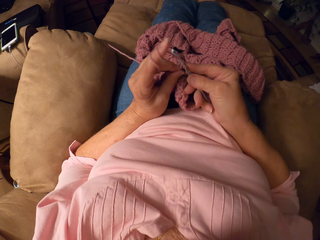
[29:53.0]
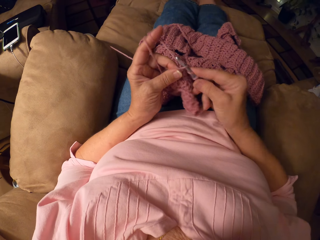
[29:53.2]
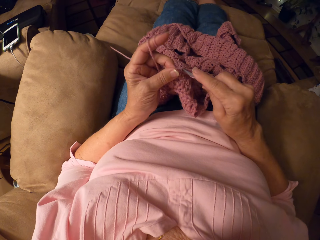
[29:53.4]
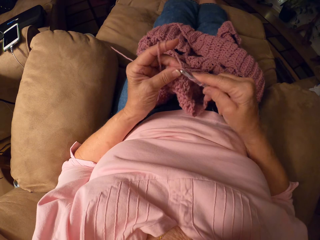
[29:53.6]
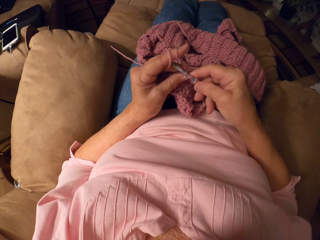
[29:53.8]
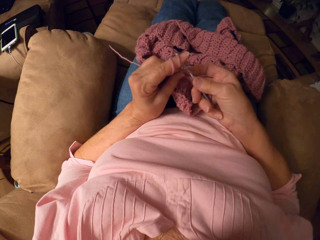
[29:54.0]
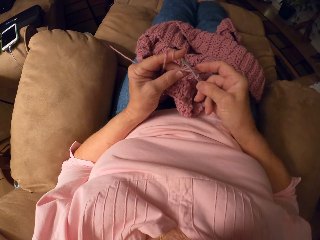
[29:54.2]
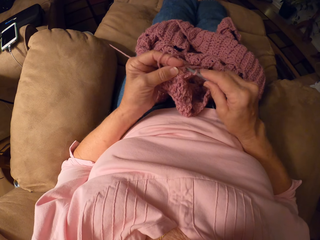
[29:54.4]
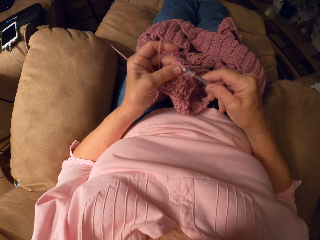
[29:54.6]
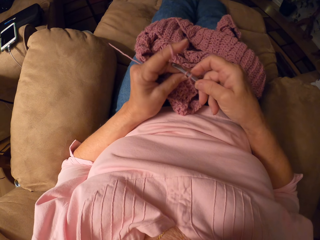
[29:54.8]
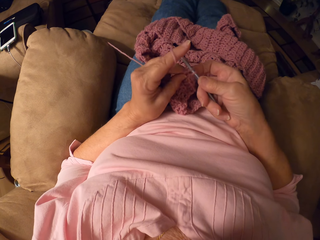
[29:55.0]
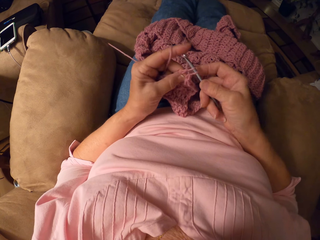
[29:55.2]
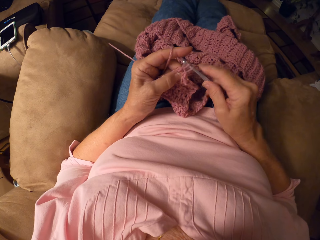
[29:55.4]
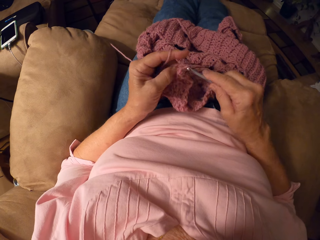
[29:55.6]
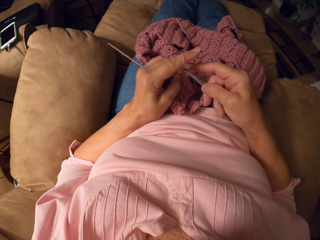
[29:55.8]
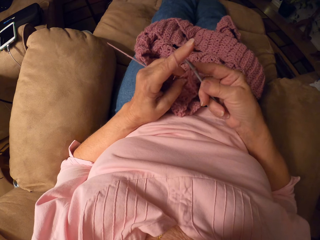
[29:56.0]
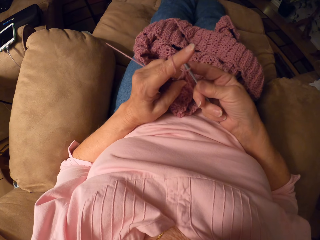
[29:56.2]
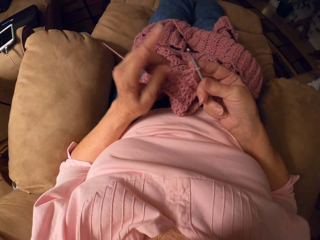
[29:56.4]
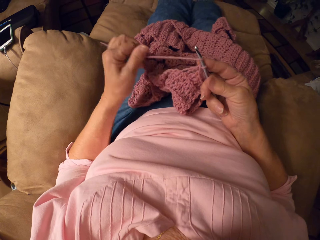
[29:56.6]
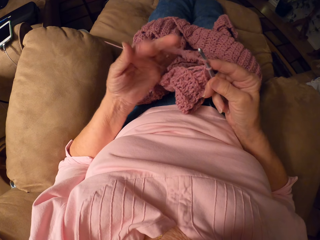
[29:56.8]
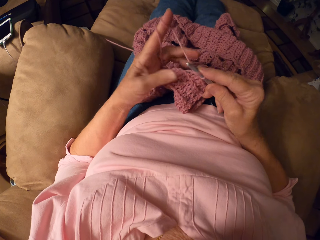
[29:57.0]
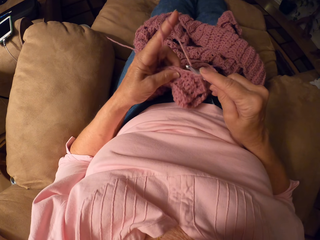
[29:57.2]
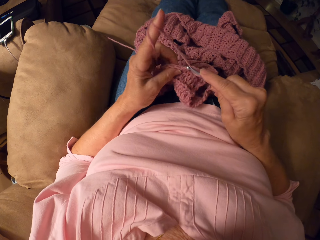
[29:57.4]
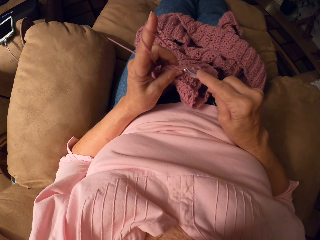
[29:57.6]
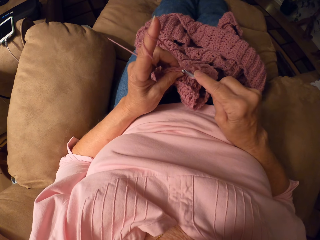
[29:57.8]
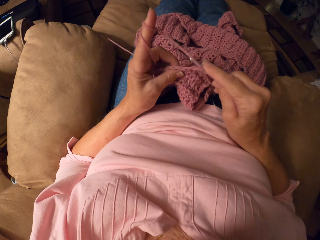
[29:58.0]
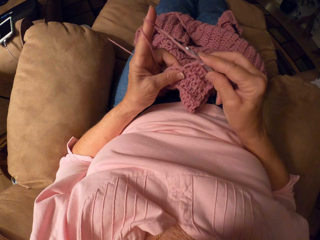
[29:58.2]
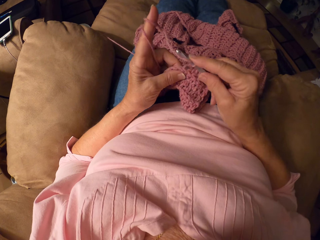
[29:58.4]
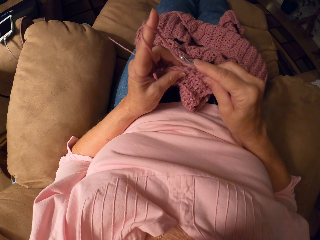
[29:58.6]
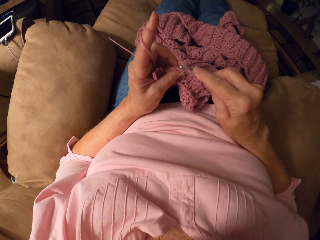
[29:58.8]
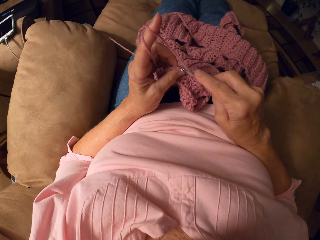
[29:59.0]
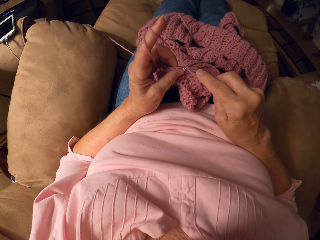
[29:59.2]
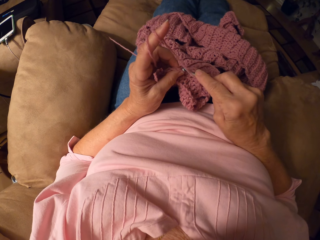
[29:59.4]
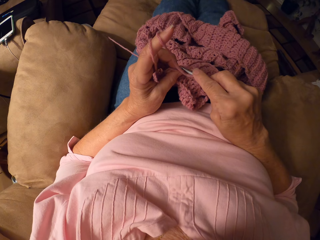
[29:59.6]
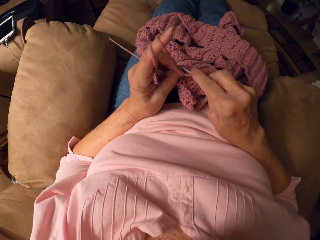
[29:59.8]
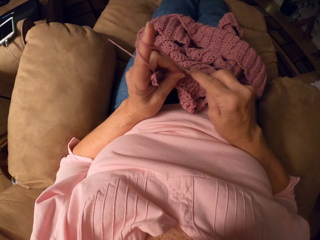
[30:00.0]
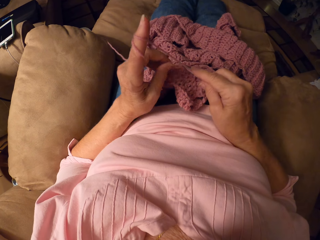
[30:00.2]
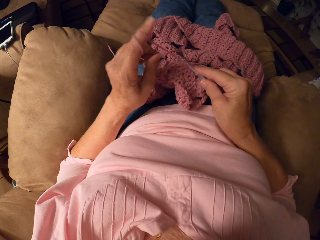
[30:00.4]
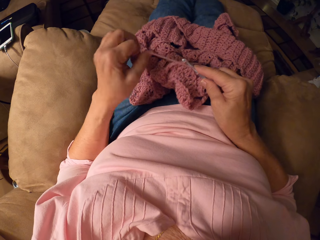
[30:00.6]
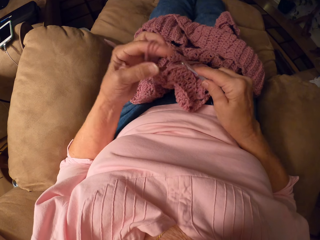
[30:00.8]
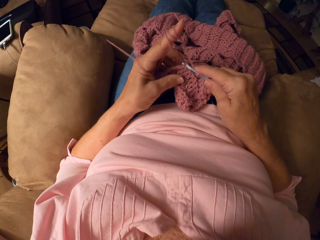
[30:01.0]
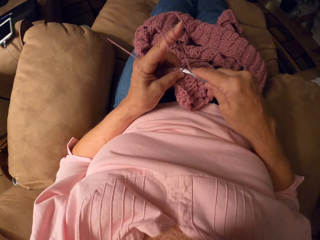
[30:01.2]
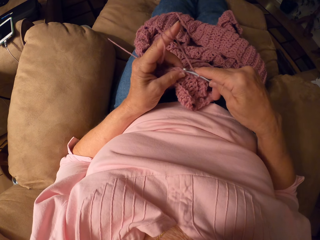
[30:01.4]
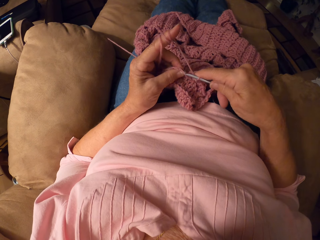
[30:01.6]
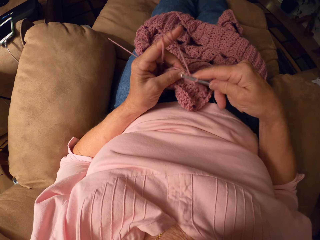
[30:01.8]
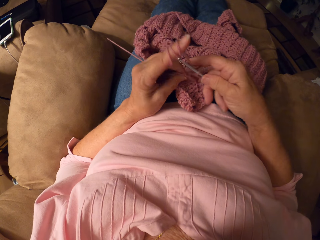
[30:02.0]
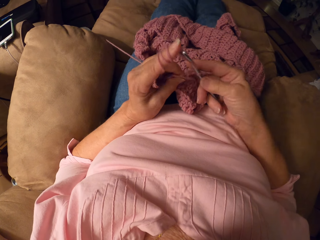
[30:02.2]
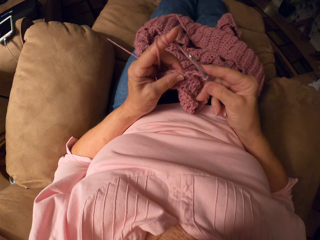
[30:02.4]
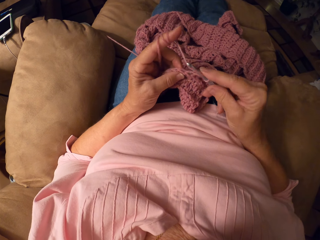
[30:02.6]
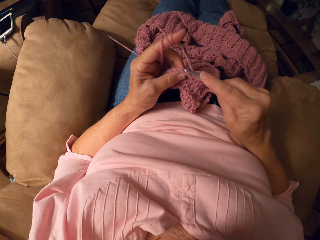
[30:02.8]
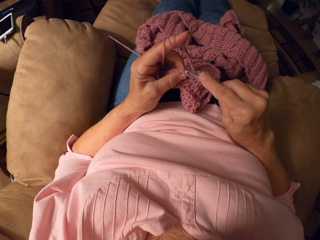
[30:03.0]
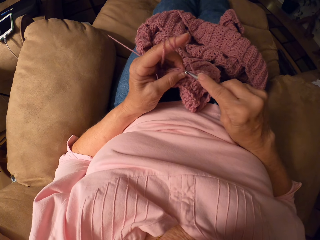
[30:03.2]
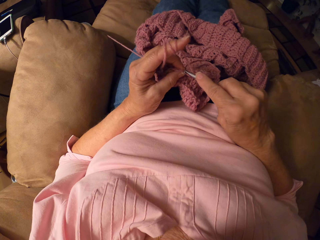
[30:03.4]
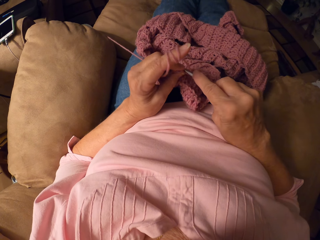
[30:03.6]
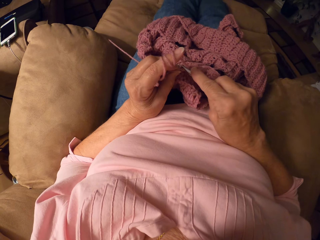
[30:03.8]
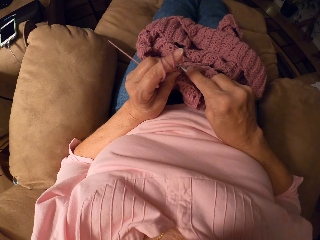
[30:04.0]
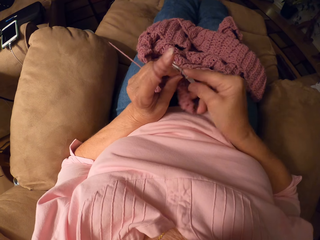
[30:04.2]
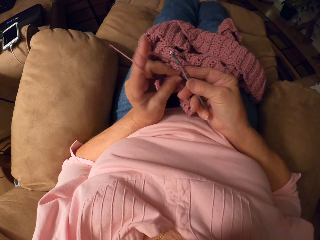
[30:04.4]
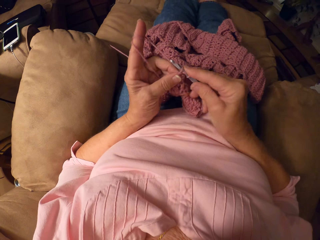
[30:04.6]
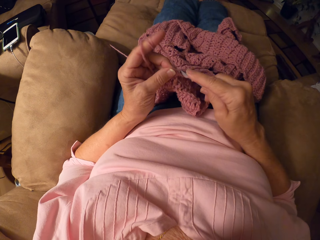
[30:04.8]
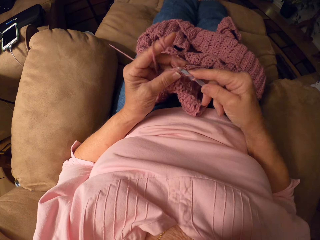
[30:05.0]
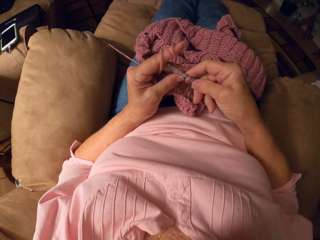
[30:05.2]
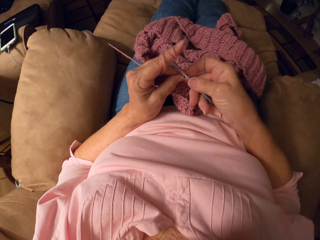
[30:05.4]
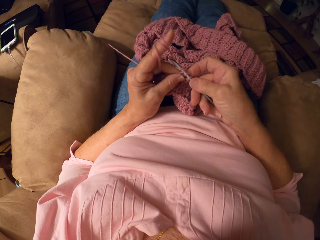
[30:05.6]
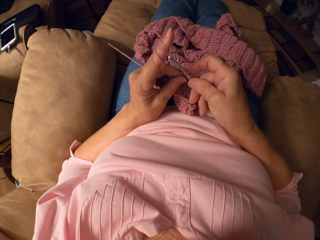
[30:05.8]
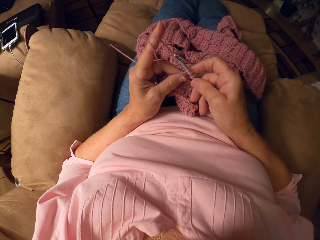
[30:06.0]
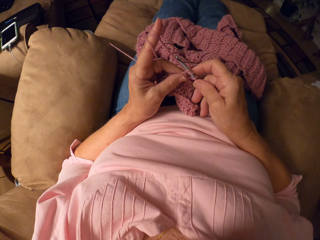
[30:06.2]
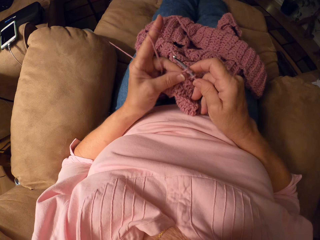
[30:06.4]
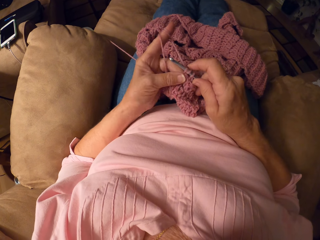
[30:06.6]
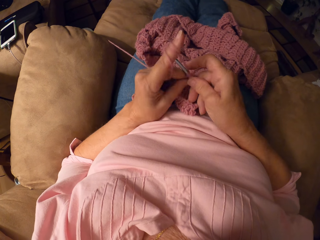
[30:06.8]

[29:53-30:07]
The camera wearer crochets with yarn and the crochet hook. She rolls the yarn on her left hand. She crochets with the yarn and the crochet hook.

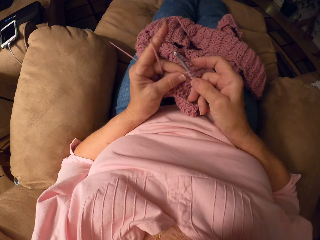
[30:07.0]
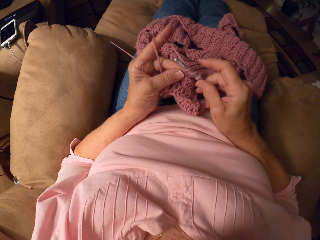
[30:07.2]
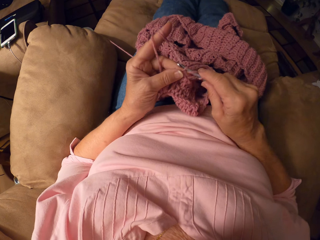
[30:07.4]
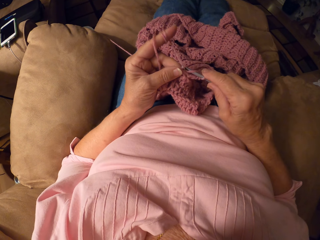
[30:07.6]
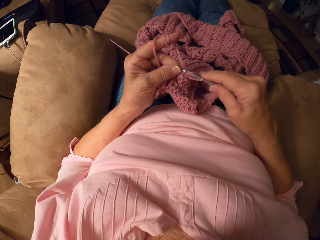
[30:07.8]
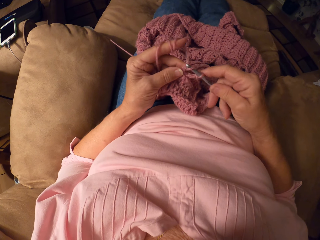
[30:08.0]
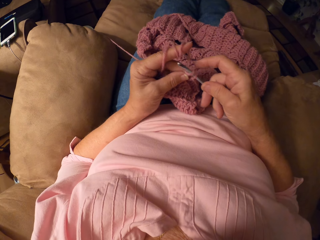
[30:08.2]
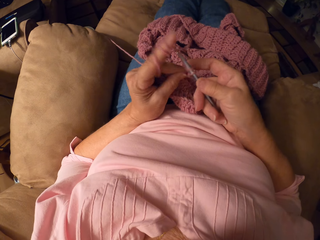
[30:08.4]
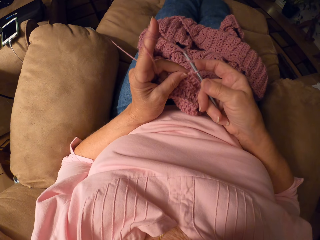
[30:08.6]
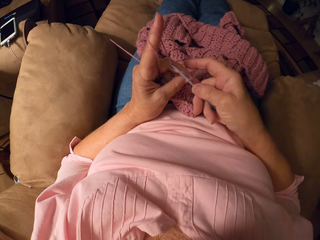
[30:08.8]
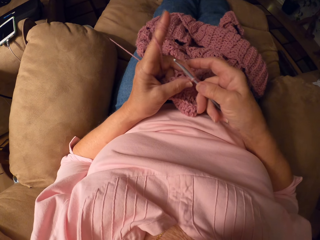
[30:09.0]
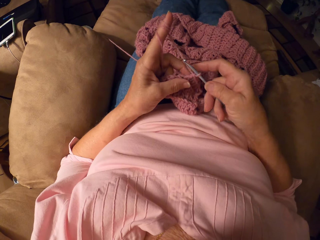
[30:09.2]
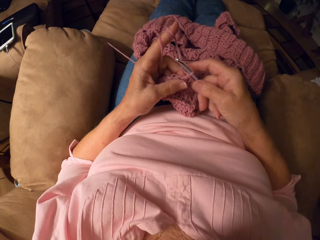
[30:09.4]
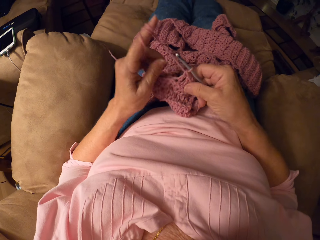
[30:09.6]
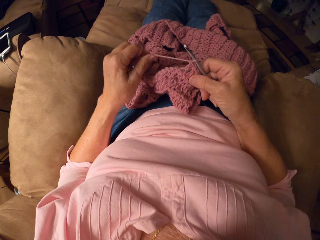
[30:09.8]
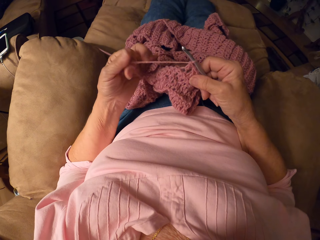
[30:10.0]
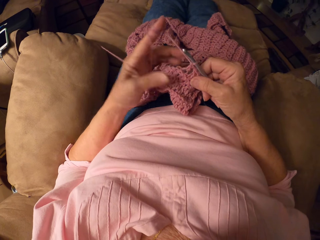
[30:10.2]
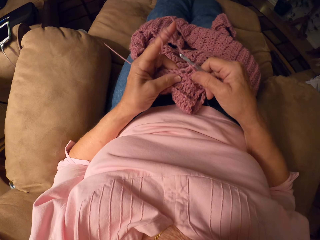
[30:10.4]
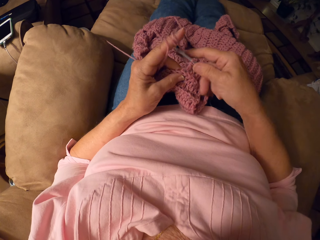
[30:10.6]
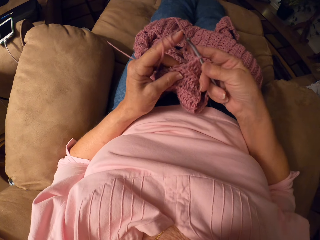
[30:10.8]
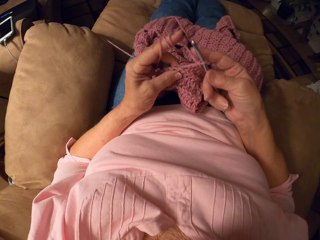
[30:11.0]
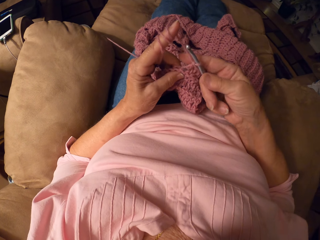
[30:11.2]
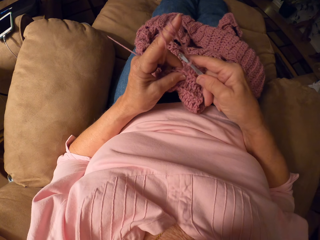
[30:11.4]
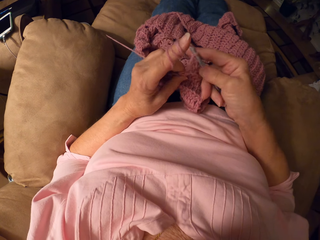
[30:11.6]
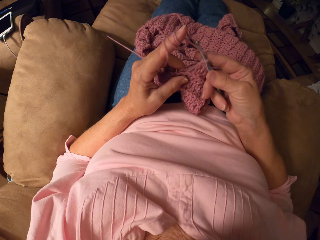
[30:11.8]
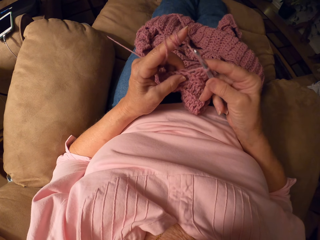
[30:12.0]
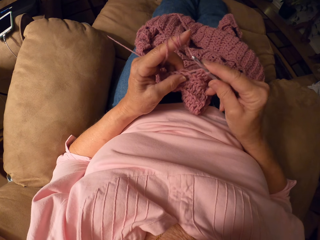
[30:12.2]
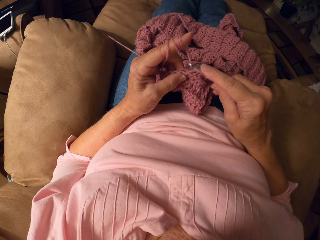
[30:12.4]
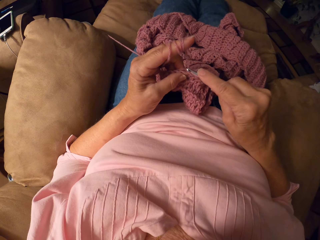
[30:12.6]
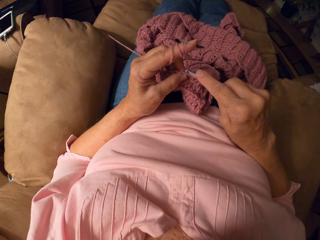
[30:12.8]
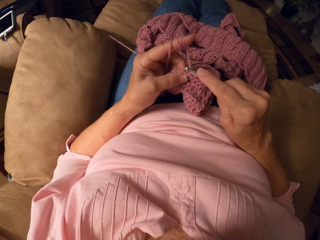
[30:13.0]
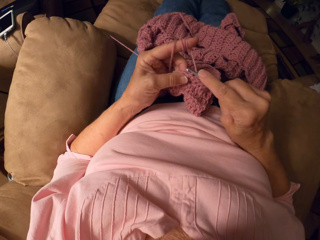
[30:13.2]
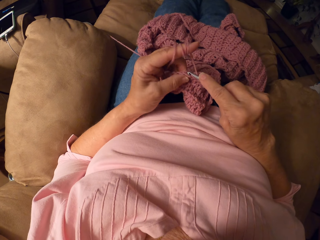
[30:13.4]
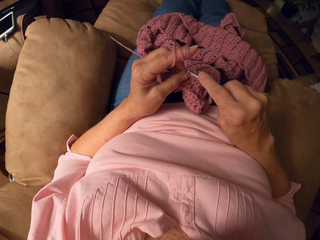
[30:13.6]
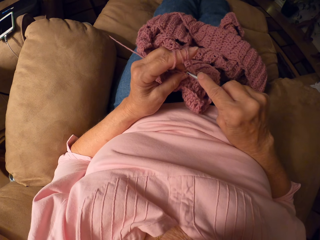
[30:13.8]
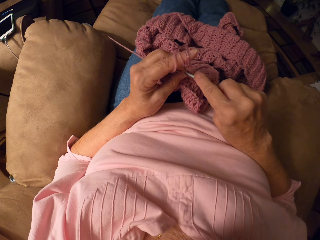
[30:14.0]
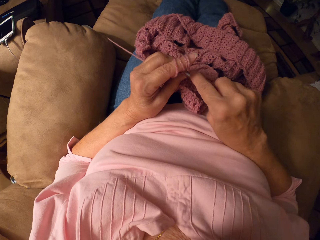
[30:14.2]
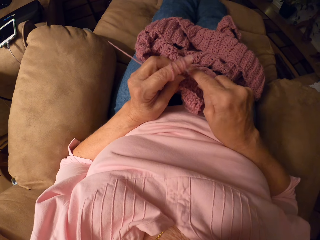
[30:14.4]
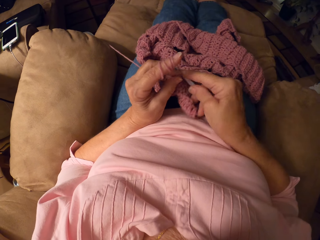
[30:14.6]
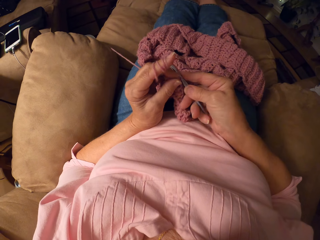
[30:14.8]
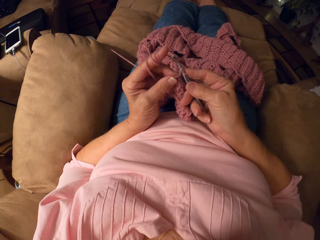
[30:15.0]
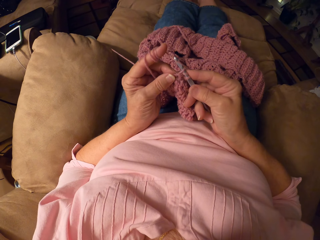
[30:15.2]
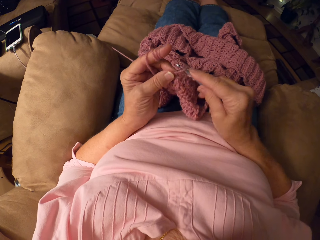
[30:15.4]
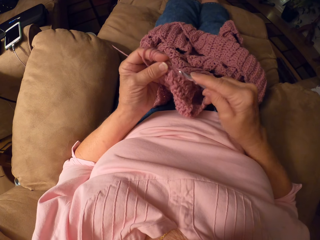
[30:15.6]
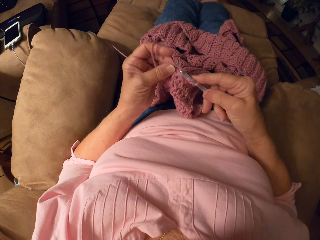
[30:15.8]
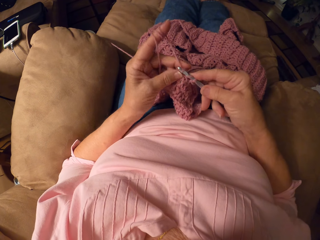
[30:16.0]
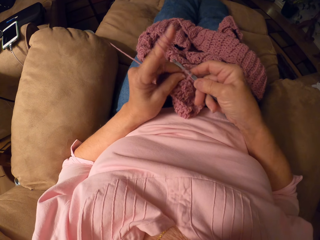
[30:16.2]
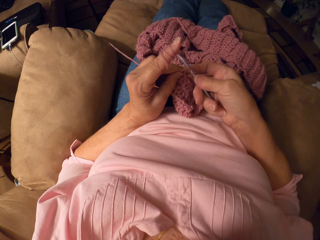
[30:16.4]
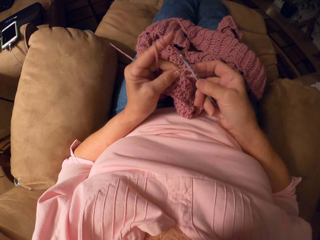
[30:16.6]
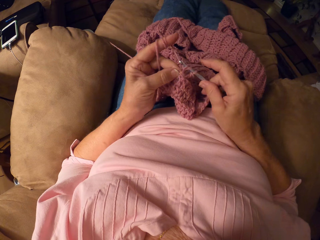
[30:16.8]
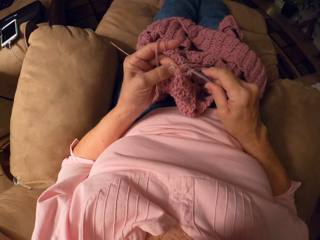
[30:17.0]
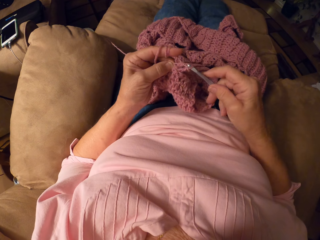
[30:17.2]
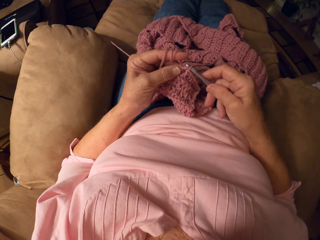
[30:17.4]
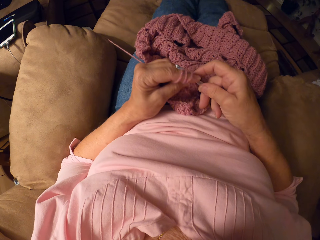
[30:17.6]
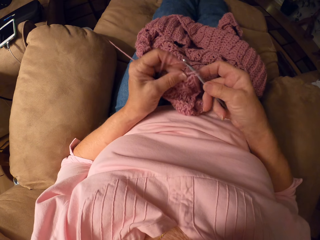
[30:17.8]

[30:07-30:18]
The camera wearer rolls yarn on her left hand. She crochets with the yarn and the crochet hook.
